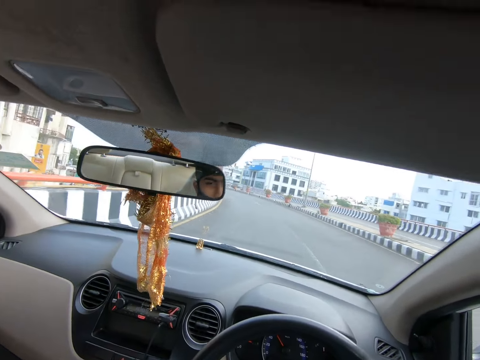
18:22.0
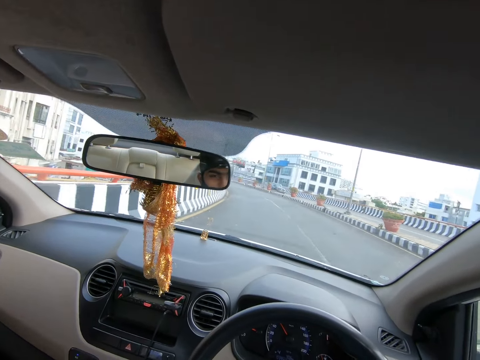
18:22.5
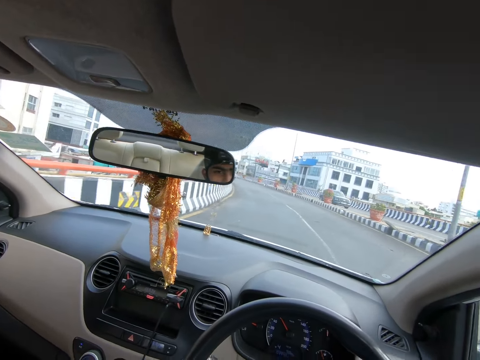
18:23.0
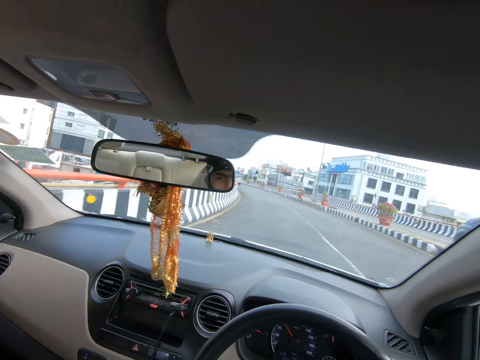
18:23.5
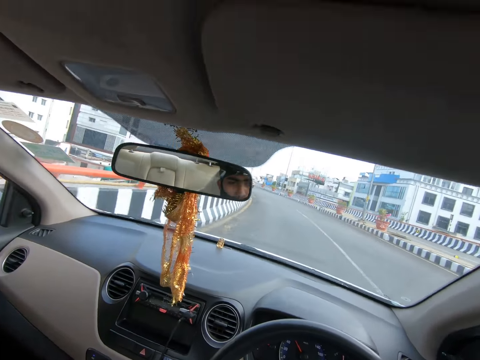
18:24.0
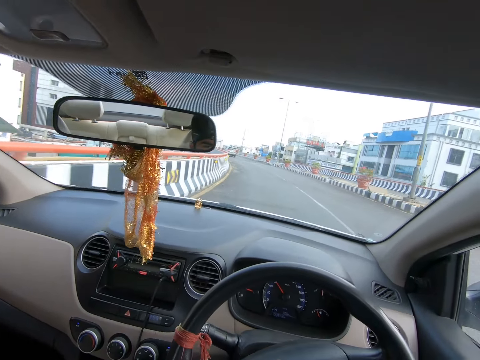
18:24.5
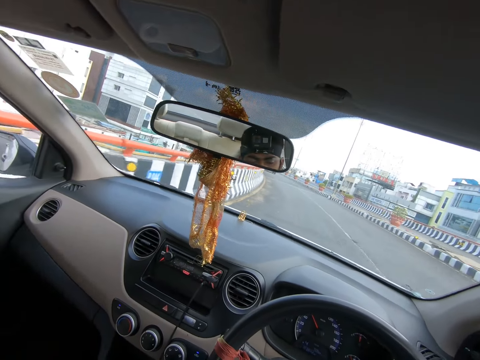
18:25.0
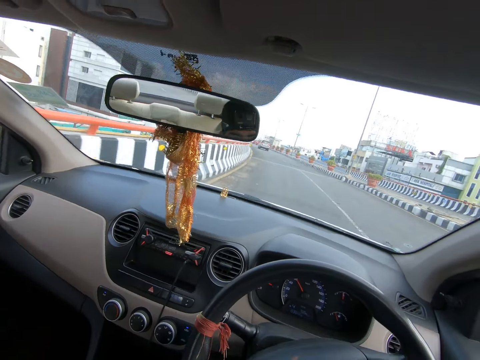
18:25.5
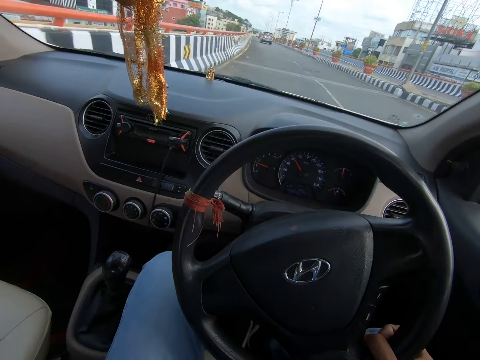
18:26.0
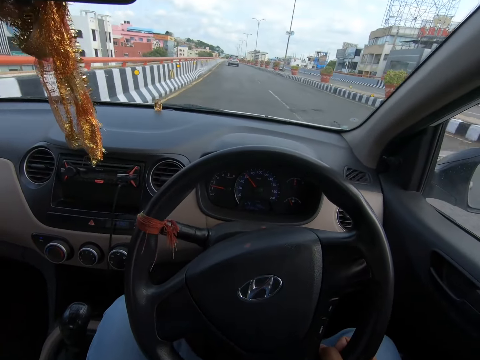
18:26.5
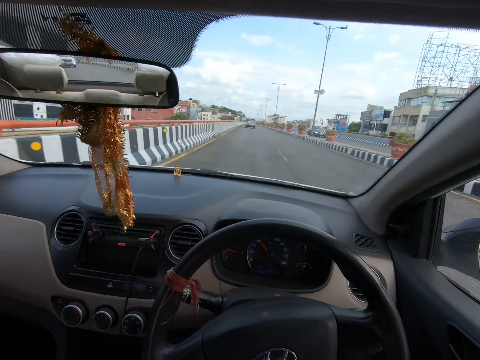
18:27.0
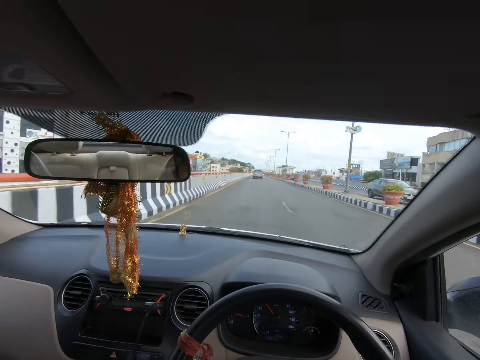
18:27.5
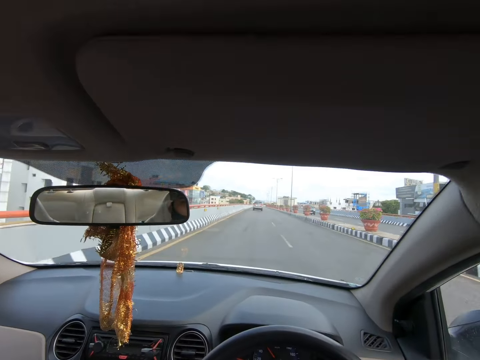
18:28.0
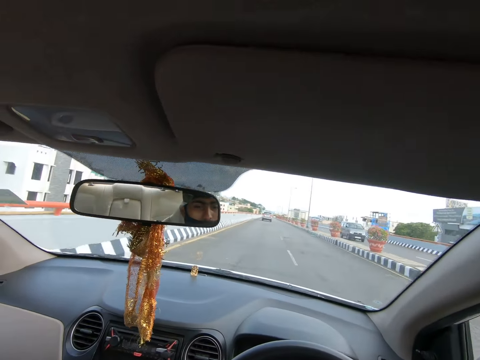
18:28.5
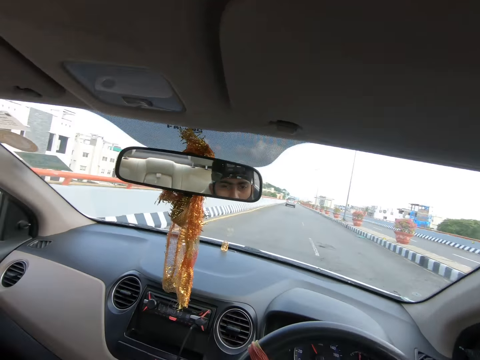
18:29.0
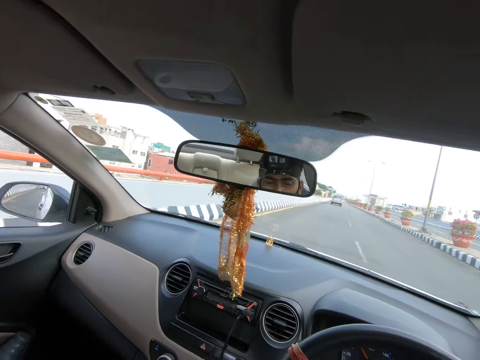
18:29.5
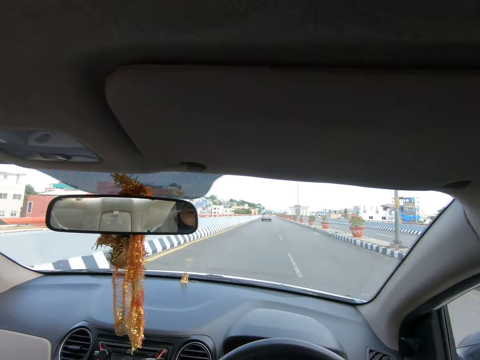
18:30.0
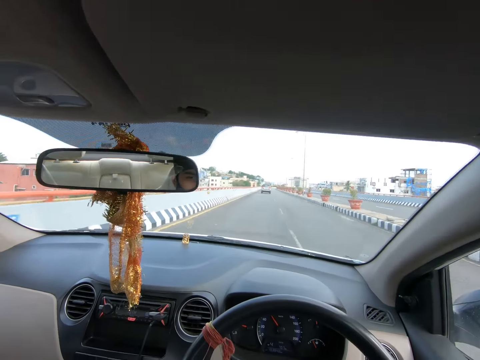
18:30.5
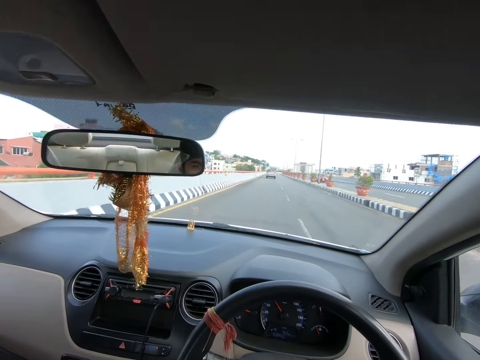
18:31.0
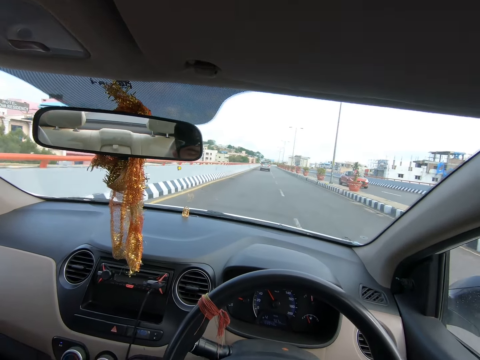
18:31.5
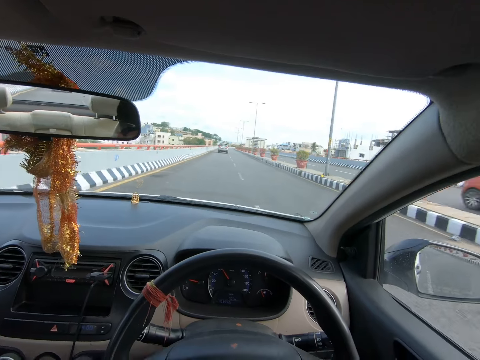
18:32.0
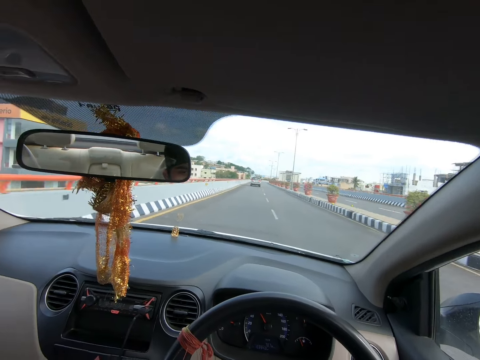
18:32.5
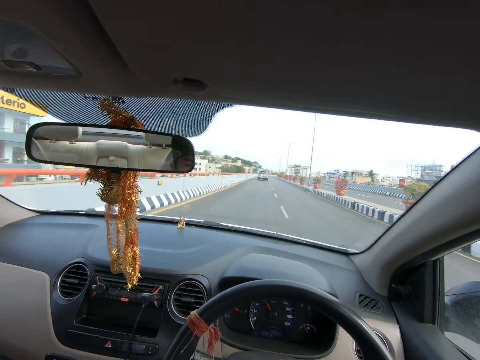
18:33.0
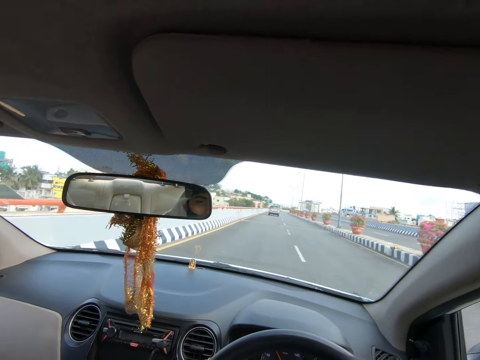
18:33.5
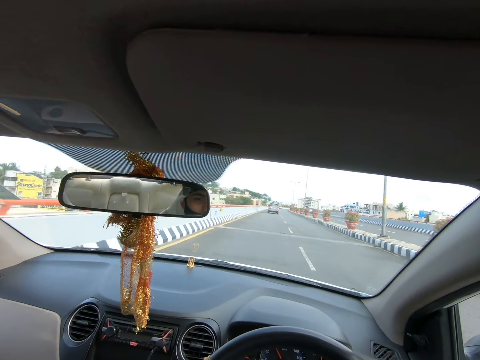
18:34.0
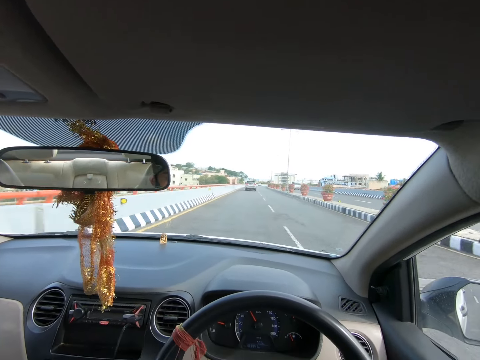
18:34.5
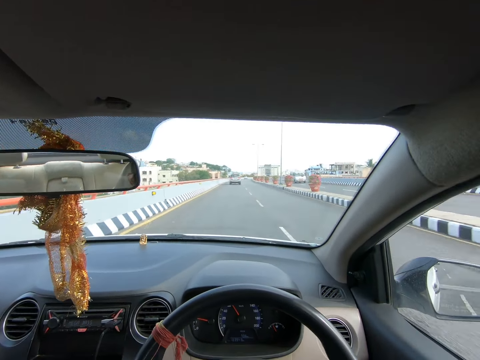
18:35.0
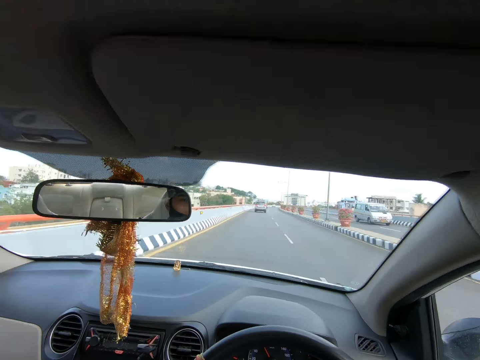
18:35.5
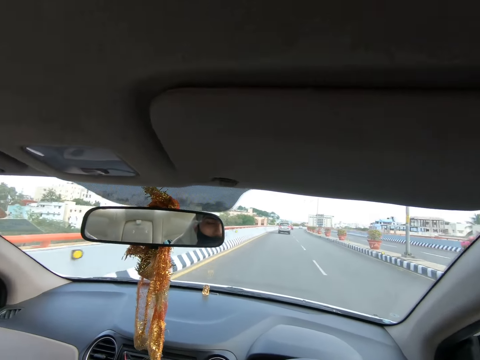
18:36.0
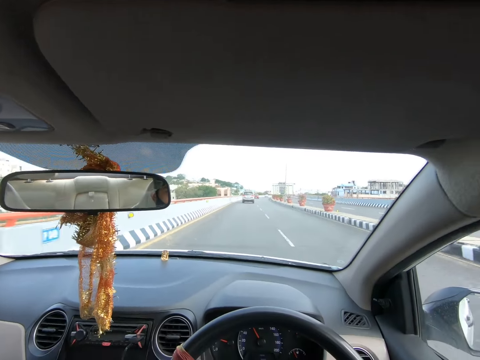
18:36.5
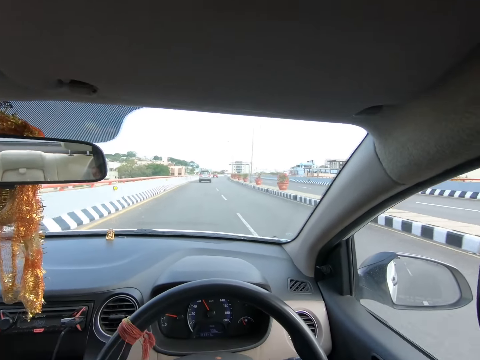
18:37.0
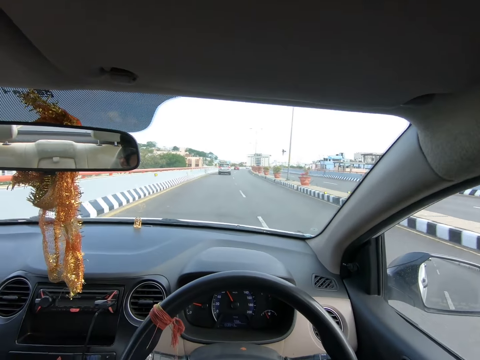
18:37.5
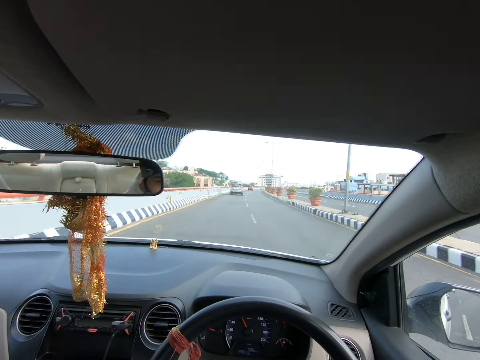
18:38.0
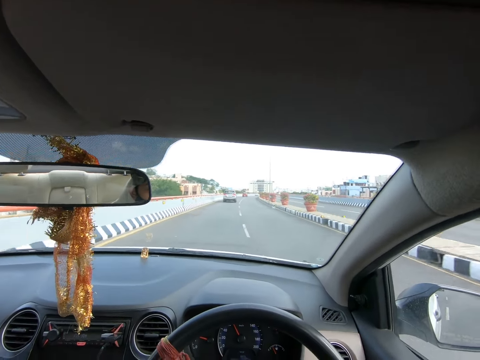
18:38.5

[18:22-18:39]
A black car drives past the camera wearer. An ash car drives past them. A black van drives past them. A red car drives past them. A white van drives past them.

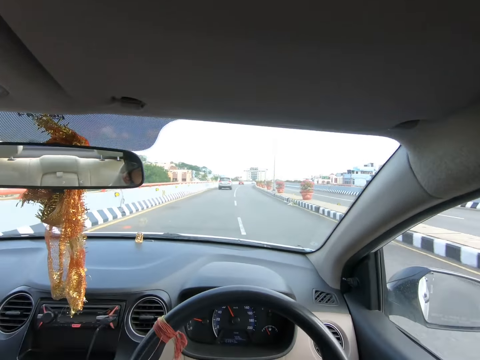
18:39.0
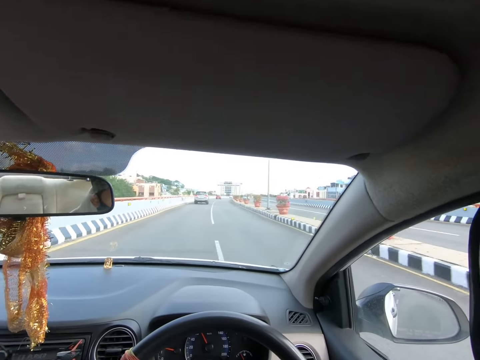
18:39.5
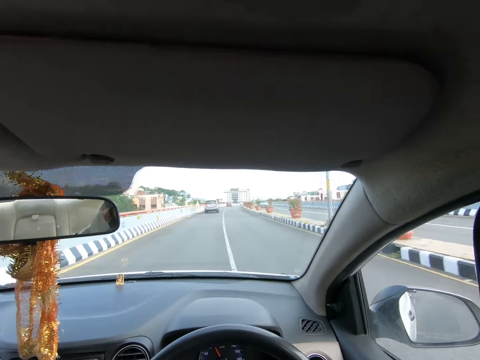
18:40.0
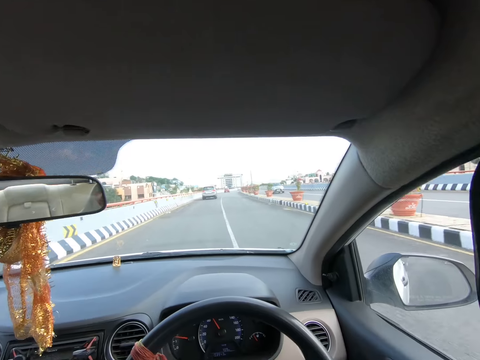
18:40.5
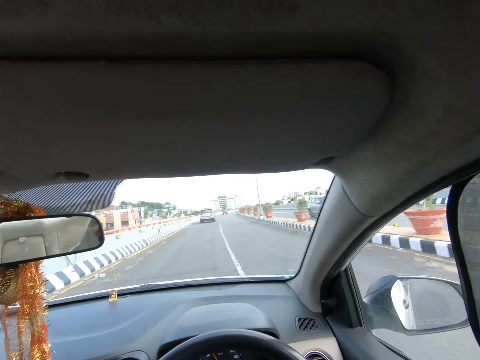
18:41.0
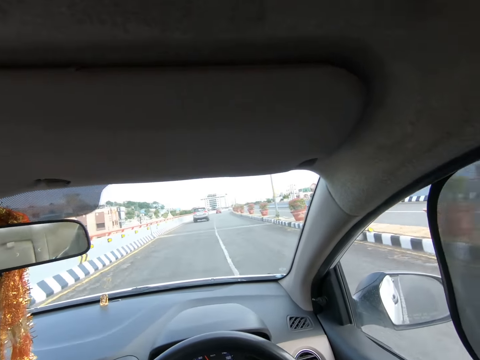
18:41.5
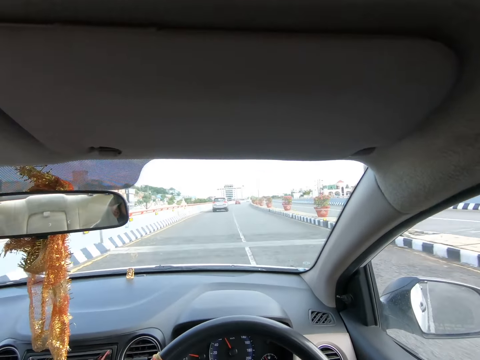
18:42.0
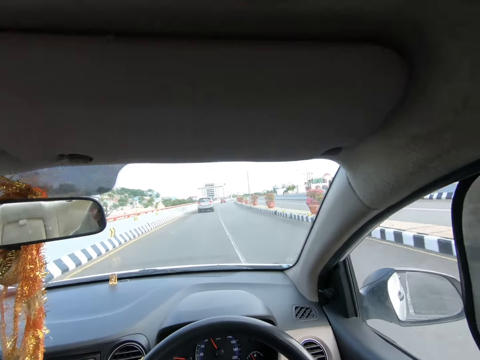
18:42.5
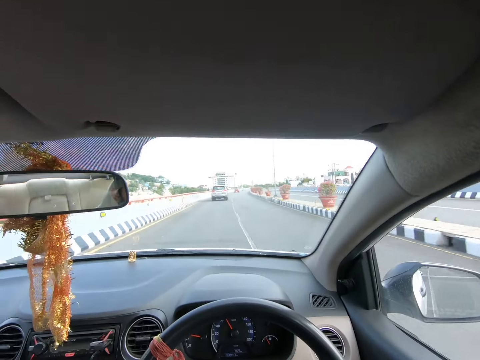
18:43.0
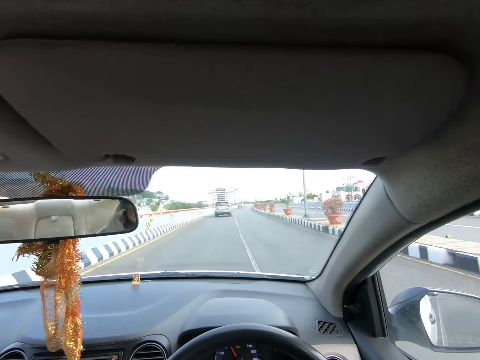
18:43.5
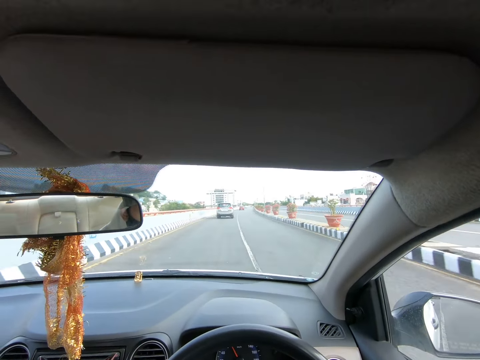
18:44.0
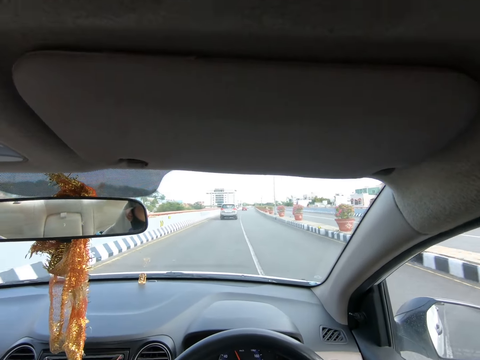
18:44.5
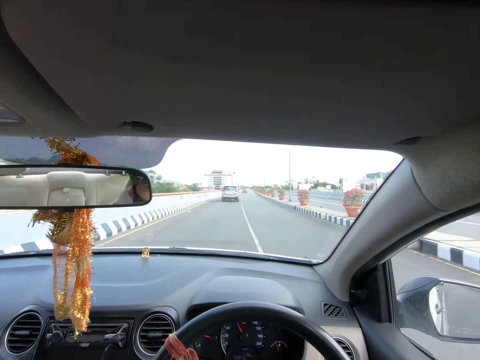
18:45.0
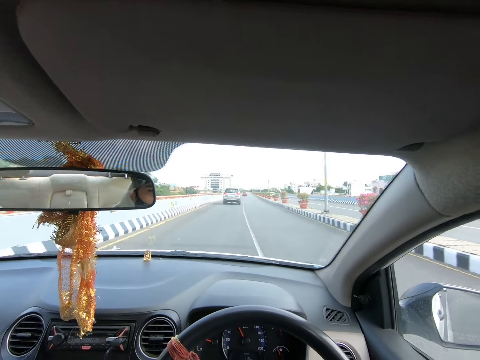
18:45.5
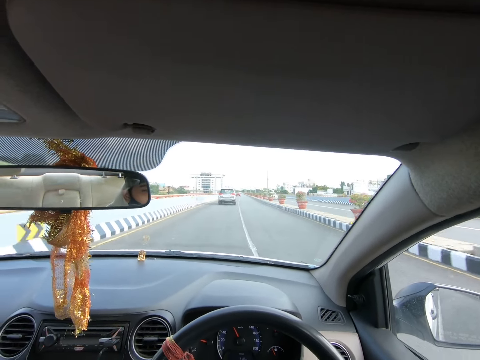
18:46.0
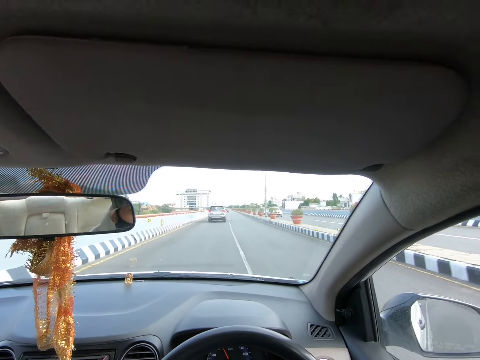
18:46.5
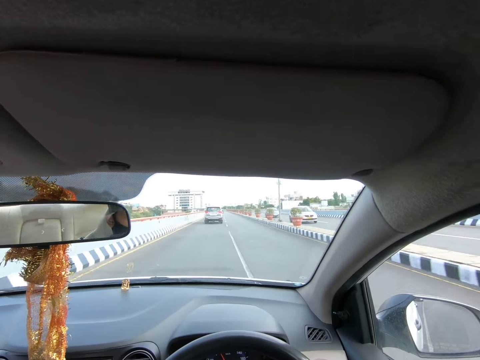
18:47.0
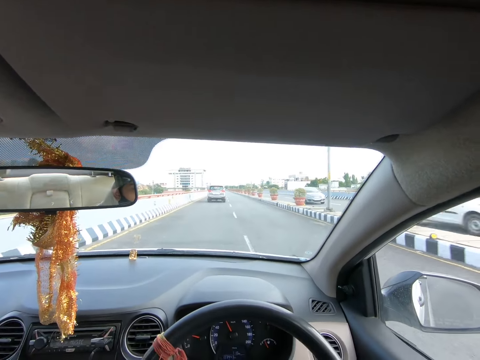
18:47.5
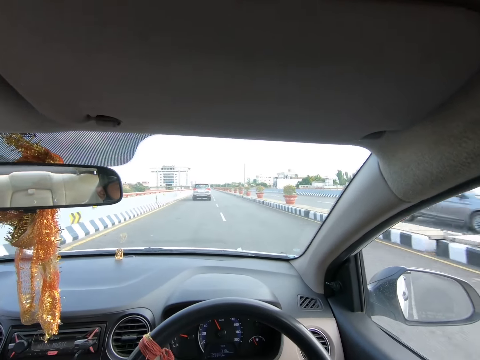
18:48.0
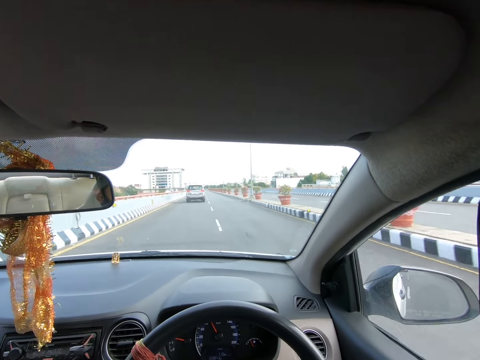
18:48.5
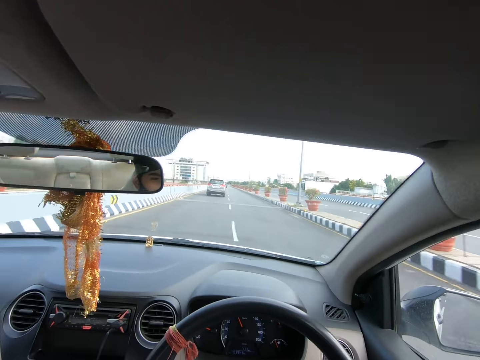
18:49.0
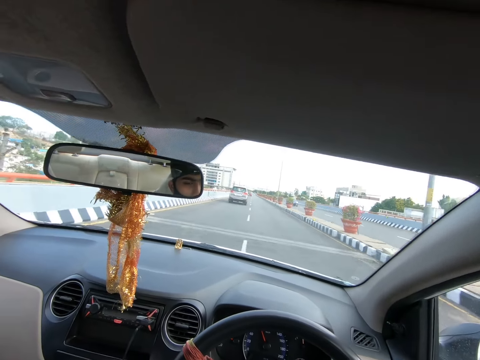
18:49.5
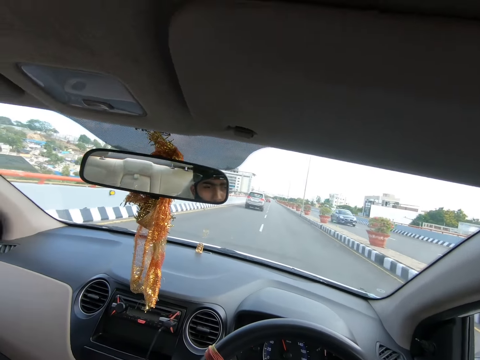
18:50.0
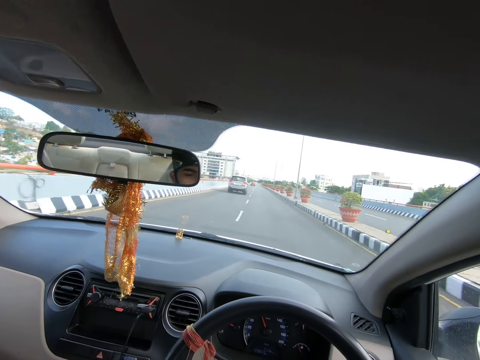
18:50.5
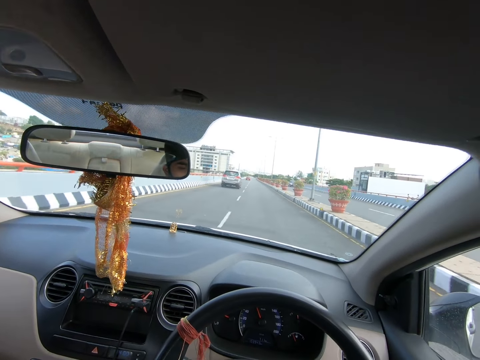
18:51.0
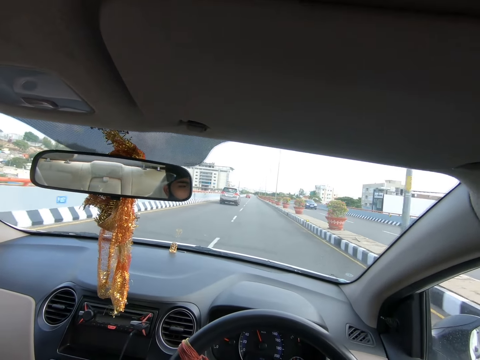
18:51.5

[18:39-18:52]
A silver car drives past the camera wearer. A white car drives past them. A grey car drives past them. A black car drives past them.
